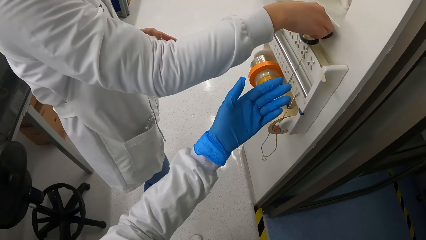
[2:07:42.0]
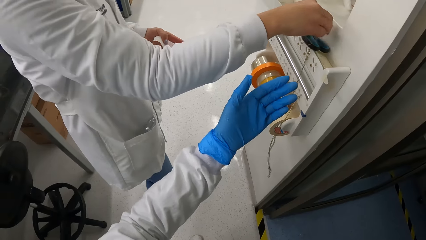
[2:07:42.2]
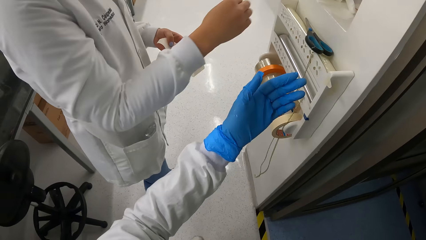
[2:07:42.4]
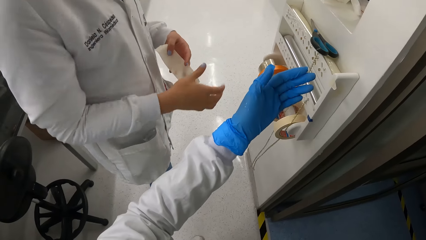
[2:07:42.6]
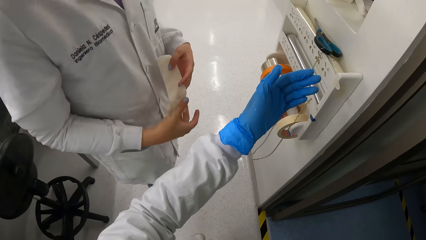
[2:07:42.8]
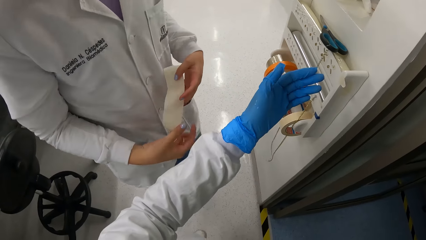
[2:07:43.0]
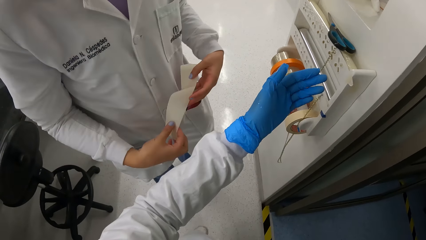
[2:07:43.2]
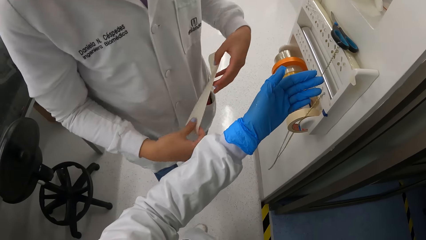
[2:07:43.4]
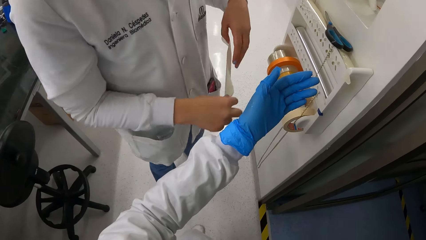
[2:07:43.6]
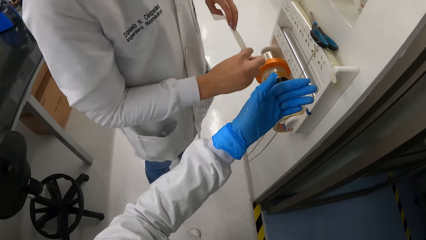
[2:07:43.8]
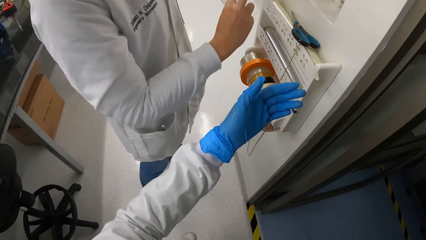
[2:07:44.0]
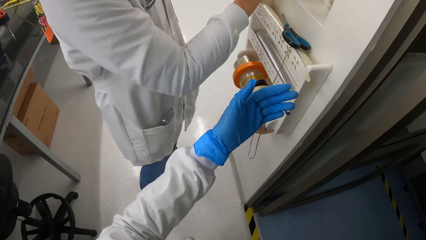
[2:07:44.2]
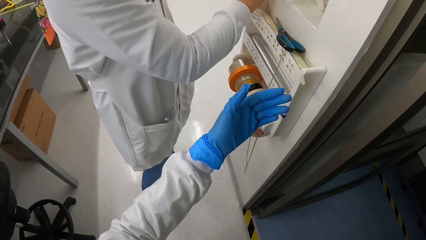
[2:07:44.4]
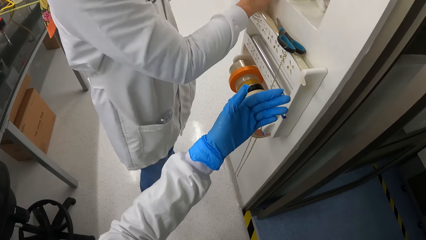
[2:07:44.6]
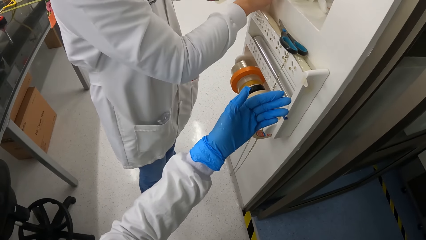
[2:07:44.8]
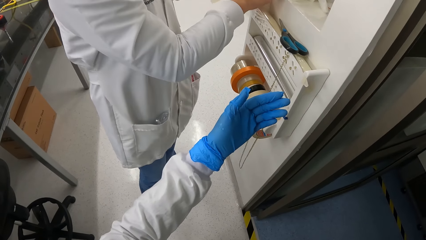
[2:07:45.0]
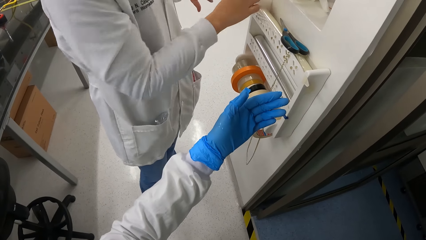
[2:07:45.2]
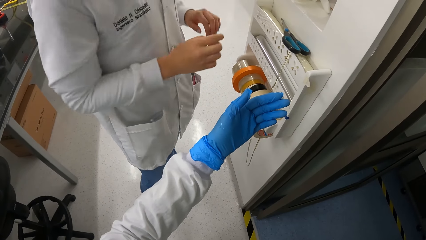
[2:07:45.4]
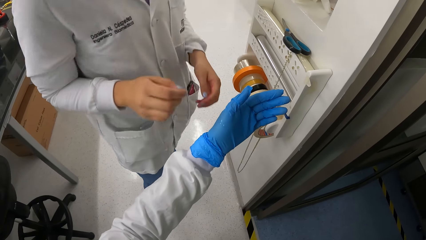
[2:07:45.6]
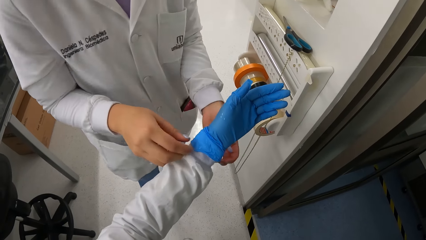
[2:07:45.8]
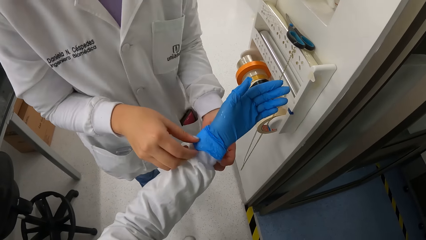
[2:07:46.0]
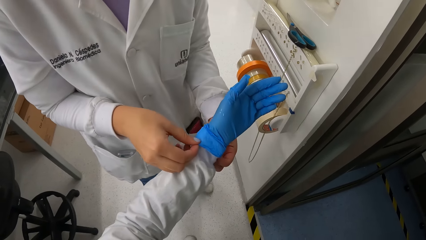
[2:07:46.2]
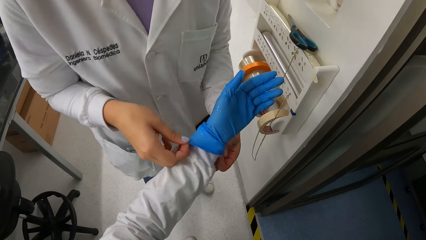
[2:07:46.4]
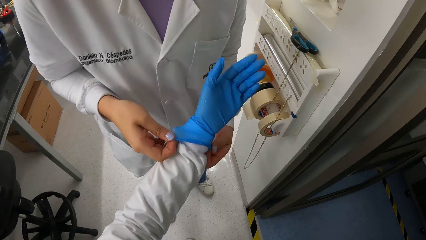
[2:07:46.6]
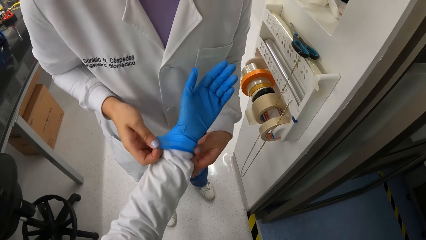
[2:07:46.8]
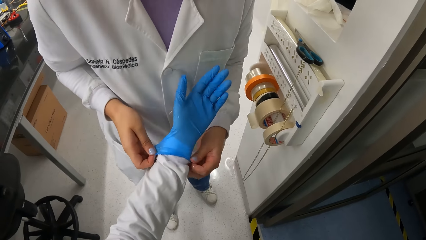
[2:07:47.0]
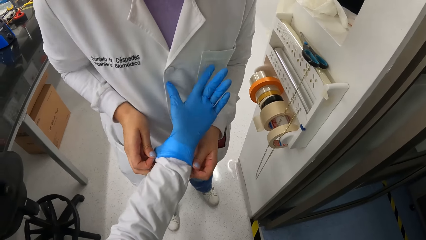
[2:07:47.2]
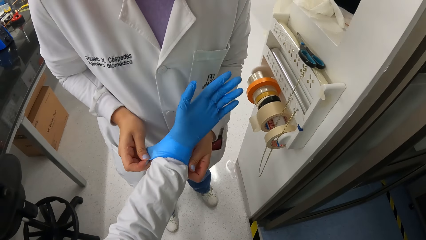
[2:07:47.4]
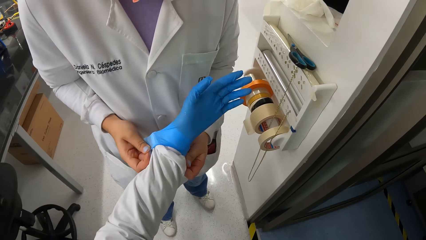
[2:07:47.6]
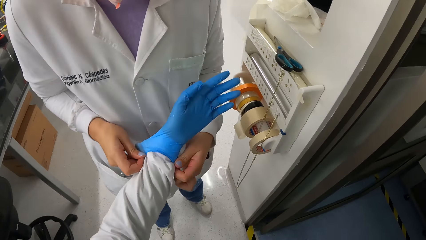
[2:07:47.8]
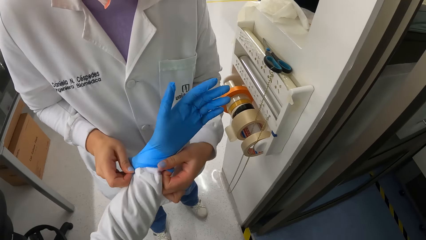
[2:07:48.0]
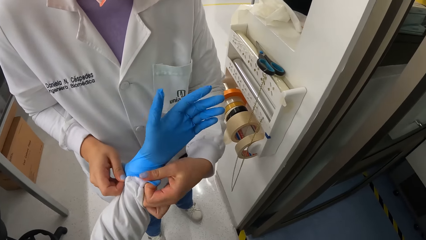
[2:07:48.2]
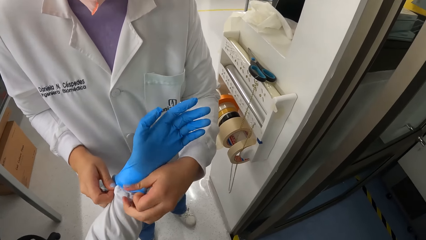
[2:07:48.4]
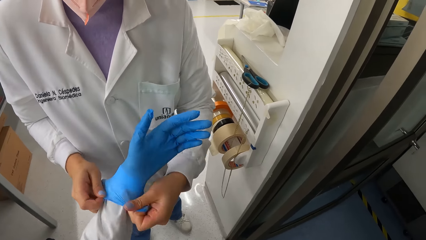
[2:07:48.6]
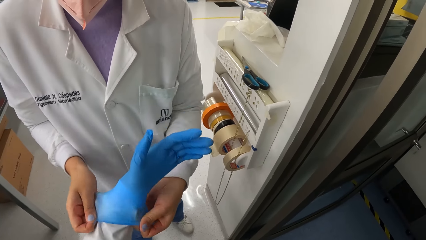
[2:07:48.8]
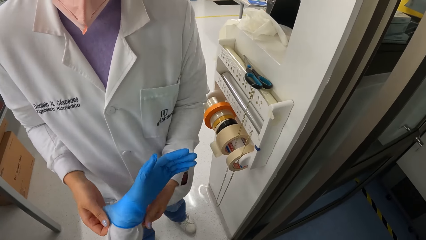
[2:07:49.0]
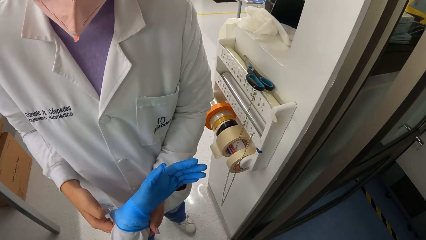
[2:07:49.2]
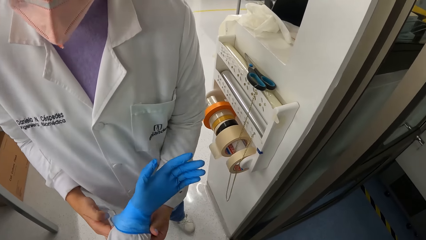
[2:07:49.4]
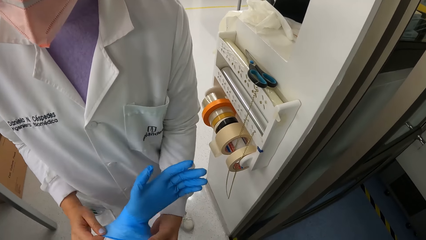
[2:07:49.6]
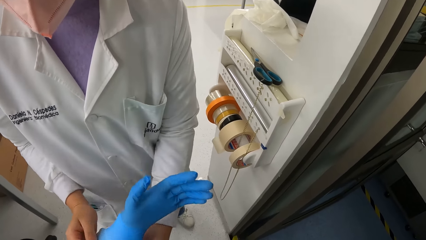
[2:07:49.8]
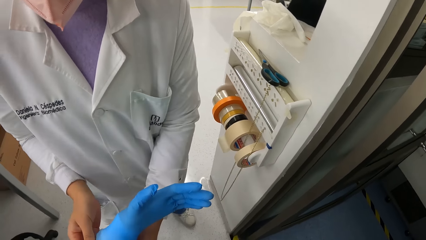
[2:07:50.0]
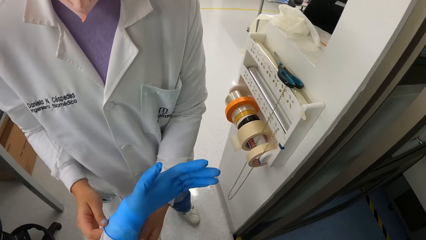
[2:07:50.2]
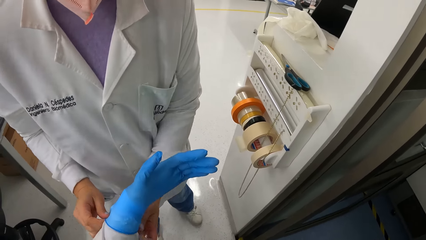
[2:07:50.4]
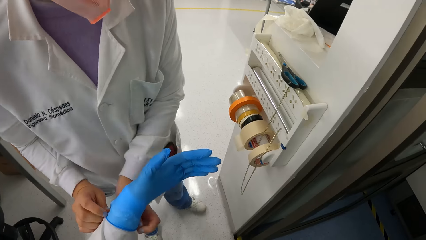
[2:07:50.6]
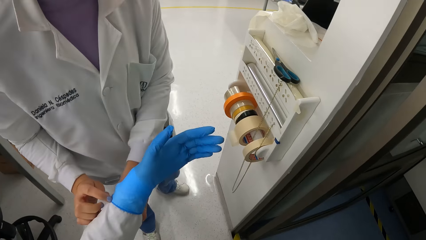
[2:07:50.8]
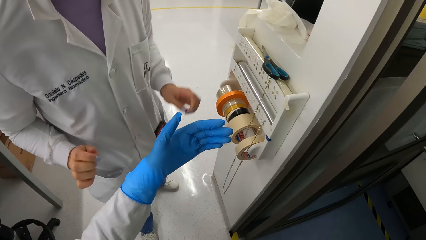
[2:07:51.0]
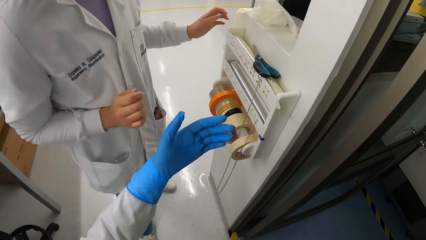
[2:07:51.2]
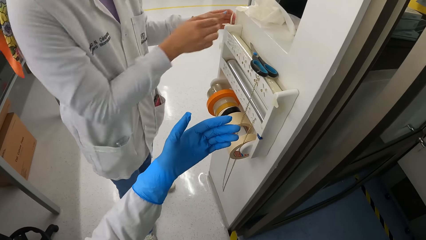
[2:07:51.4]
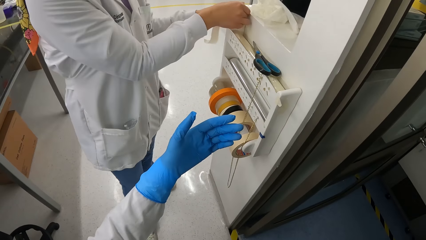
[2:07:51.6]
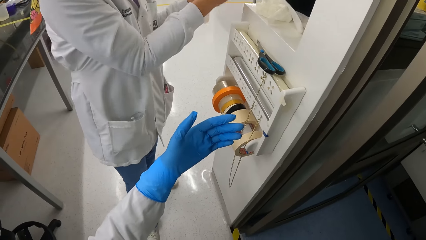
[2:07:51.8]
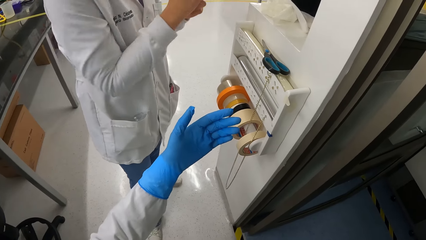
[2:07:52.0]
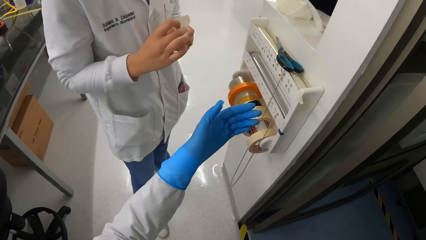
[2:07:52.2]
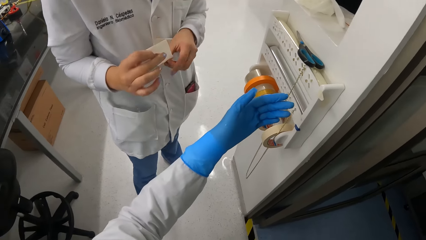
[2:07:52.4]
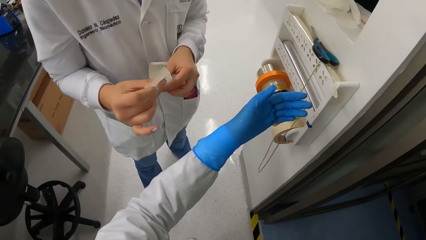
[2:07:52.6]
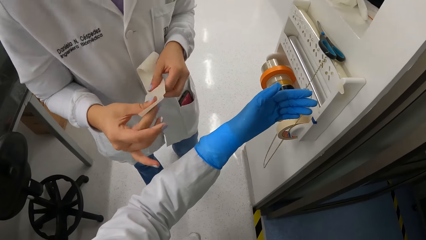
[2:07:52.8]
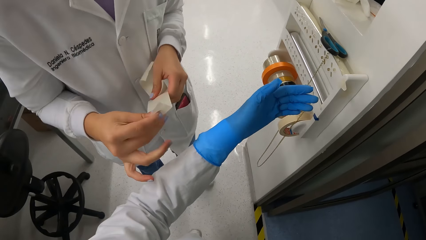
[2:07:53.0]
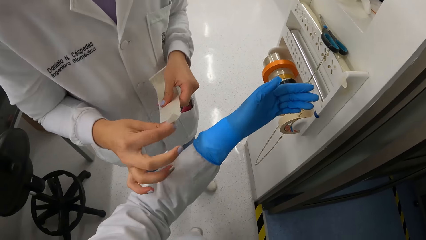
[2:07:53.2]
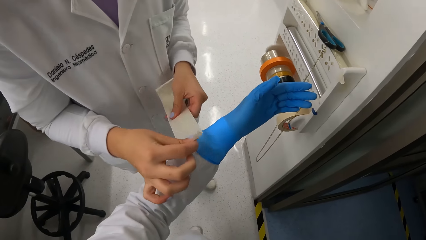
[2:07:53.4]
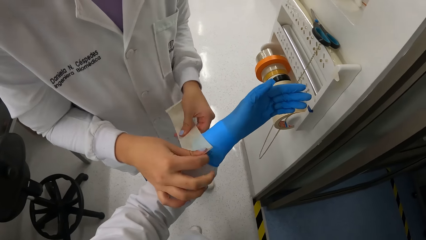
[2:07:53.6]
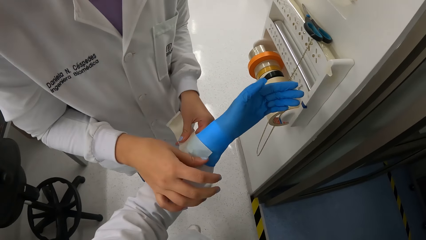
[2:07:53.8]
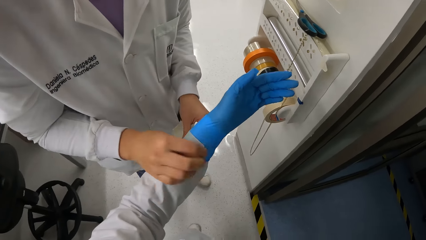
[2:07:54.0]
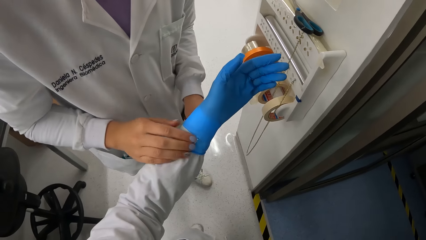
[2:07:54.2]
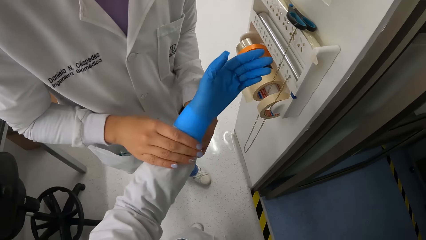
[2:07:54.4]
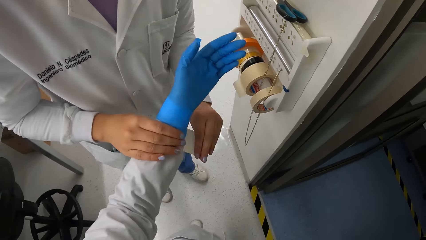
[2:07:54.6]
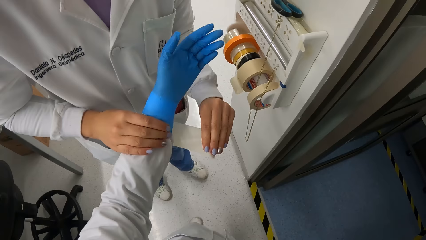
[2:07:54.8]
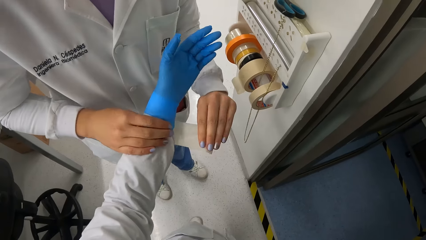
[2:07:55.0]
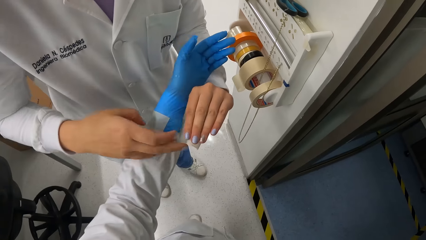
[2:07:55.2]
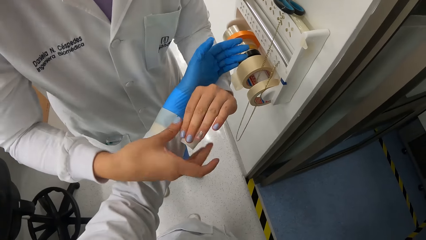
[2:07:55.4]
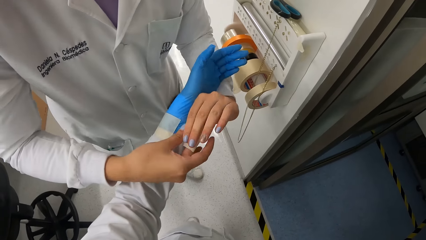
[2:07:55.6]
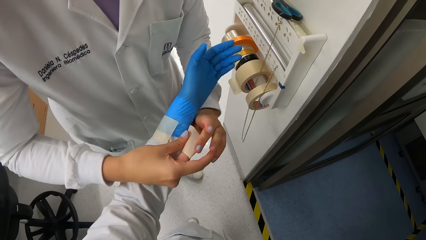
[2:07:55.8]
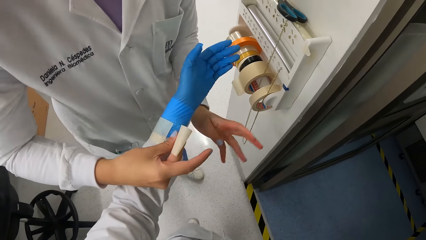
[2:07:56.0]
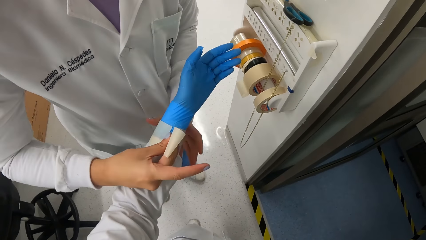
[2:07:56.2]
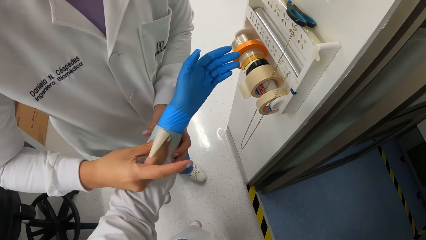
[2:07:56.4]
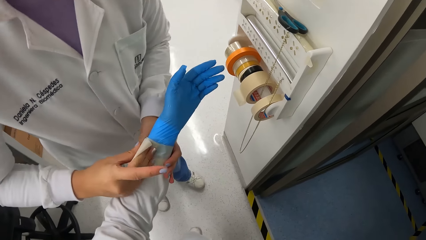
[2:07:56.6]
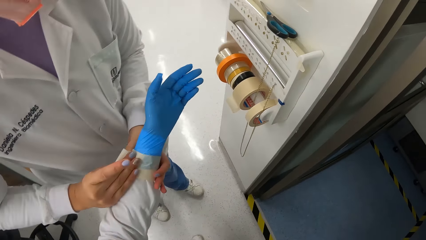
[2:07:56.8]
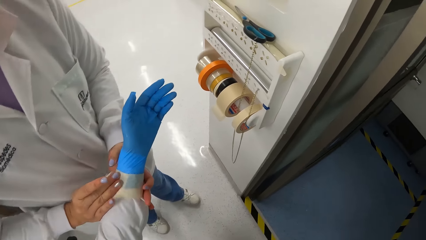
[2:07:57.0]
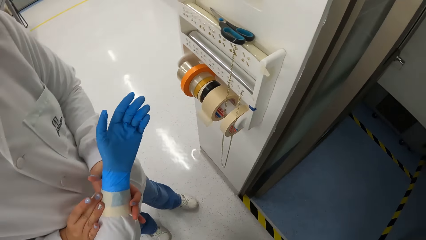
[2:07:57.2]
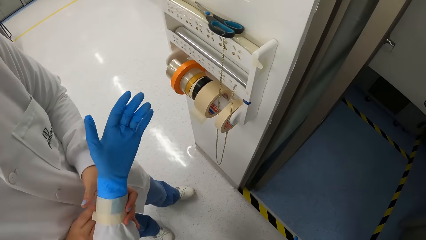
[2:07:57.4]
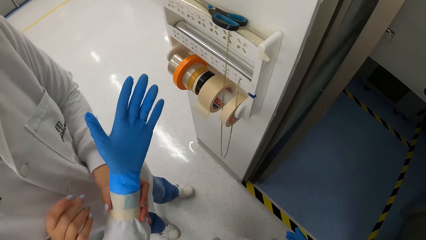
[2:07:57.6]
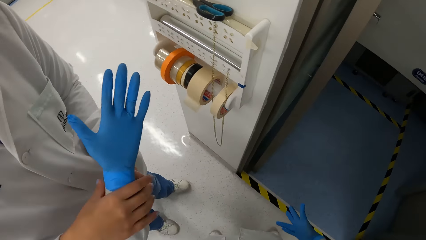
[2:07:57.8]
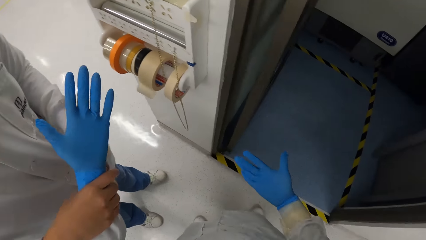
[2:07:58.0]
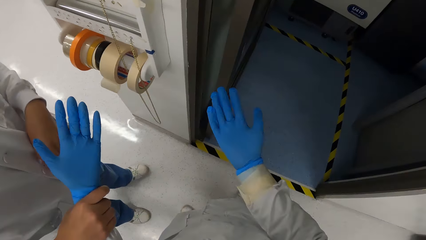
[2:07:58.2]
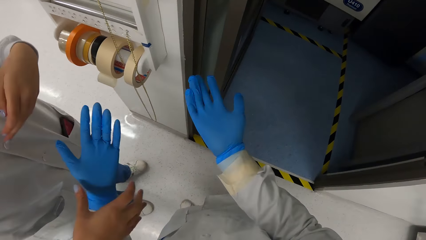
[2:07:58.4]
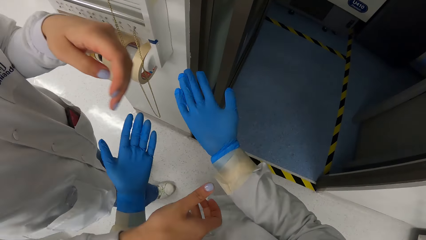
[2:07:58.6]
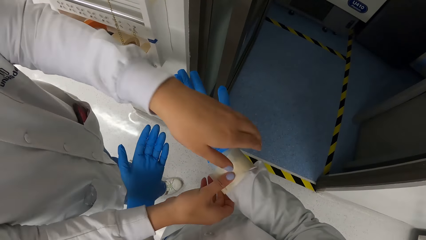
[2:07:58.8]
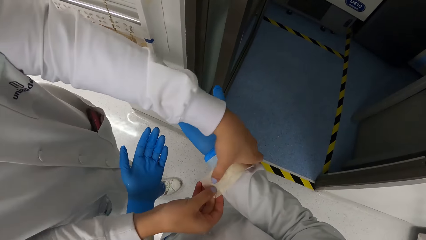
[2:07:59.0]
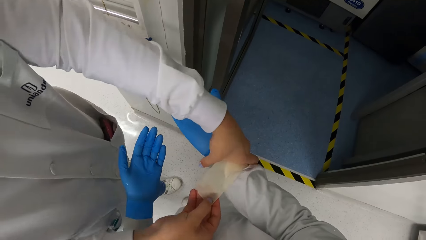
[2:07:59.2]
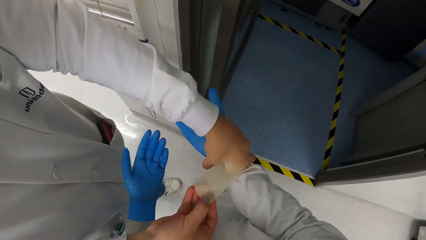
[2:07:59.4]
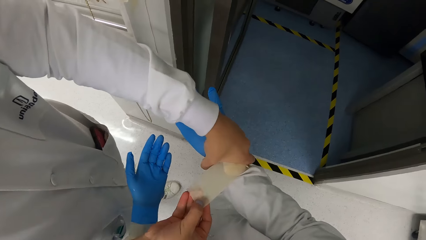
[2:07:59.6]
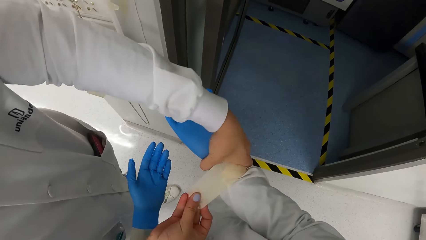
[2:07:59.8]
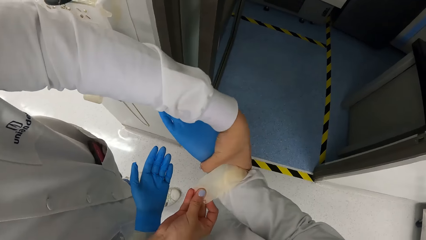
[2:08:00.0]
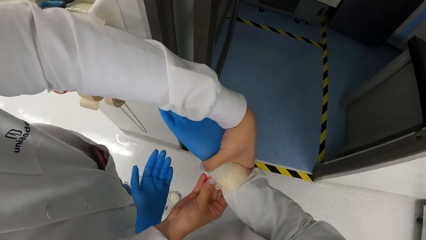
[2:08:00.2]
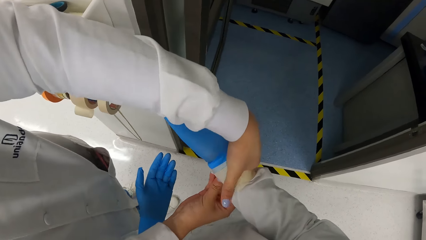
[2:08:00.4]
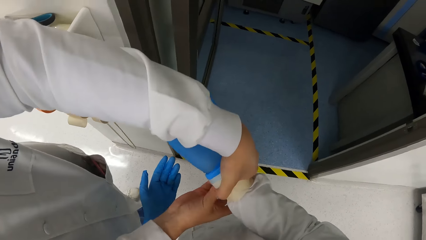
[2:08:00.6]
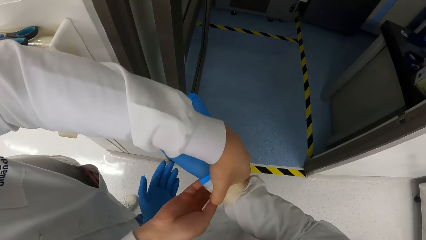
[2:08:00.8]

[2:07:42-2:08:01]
A woman places the scissors on the top of the cabinet handle with her right hand. The camera wearer puts a scissor on a holder. The woman holds the tape with both hands. The camera wearer stretches a hand around. The woman sticks the tape on the top of the cabinet on the floor with both hands. She adjusts the glove on the left hand of the camera wearer on his laboratory coat sleeve with both hands. She picks the tape from the top of the cabinet on the floor with both hands. She wraps the tape around the glove and laboratory coat sleeve on the left hand of the camera wearer with both hands. She adjusts the tape around the glove and laboratory coat sleeve on the right hand of the camera wearer with both hands.
